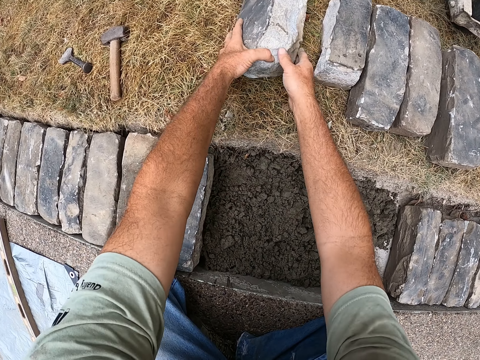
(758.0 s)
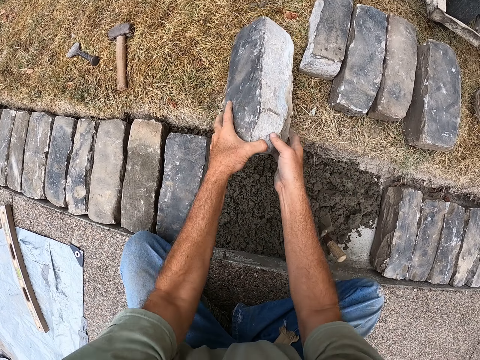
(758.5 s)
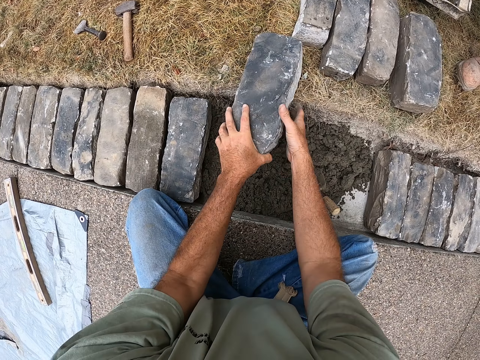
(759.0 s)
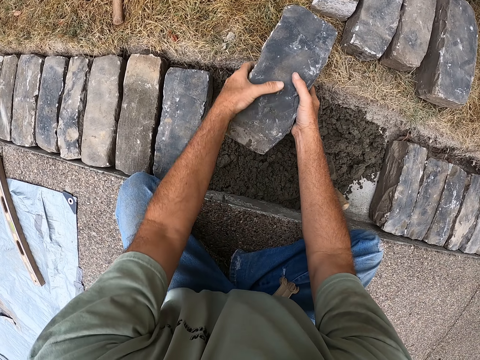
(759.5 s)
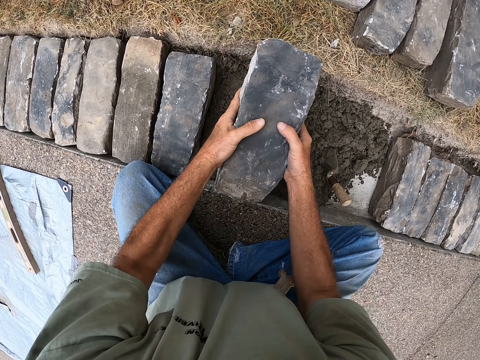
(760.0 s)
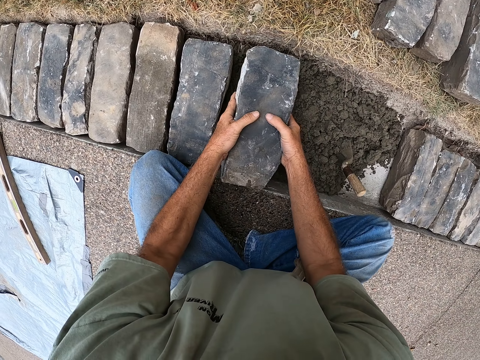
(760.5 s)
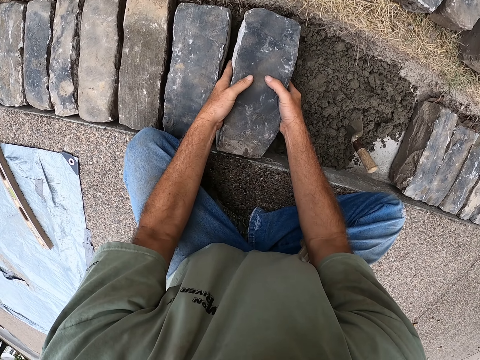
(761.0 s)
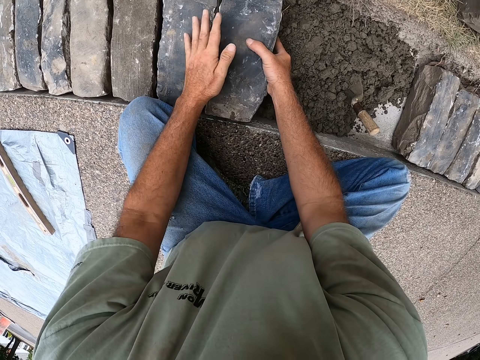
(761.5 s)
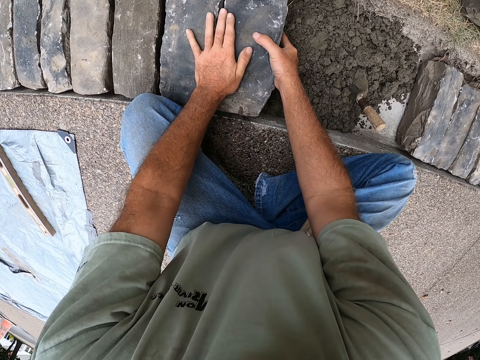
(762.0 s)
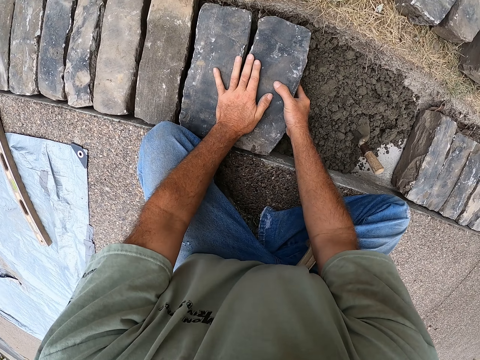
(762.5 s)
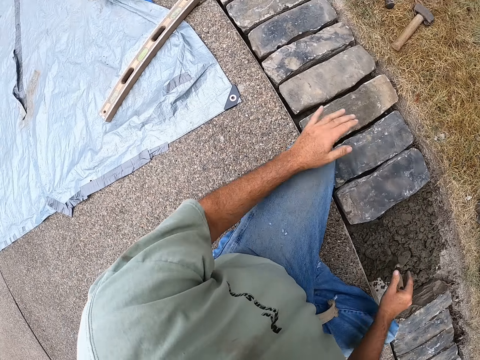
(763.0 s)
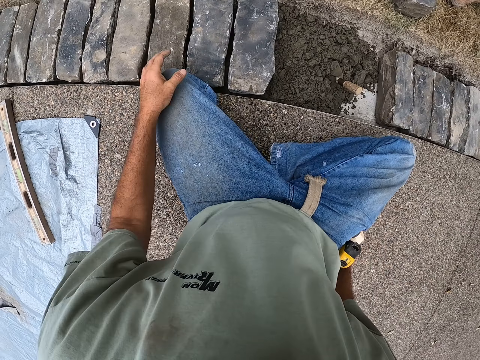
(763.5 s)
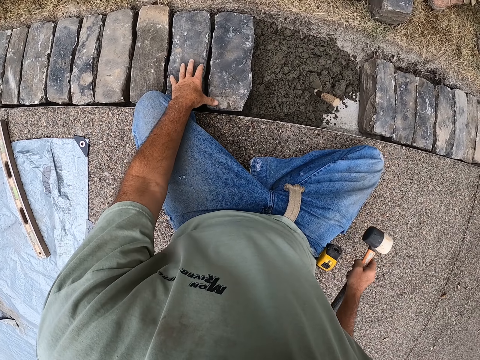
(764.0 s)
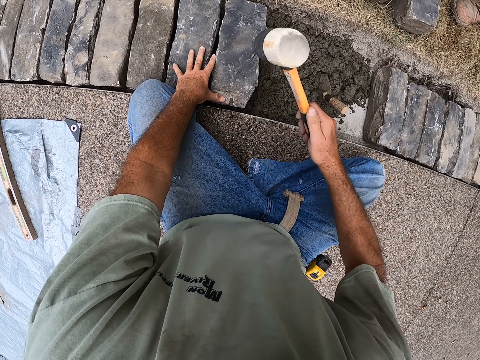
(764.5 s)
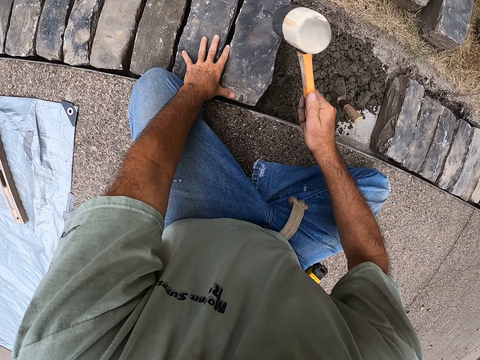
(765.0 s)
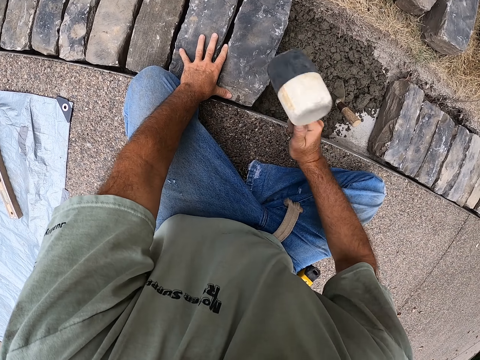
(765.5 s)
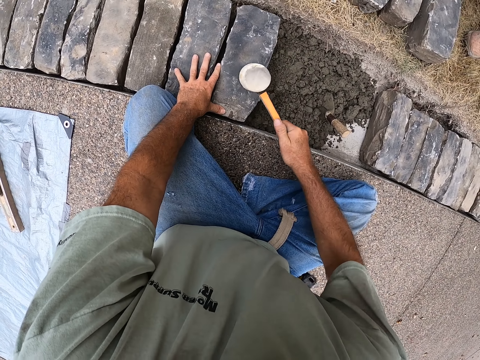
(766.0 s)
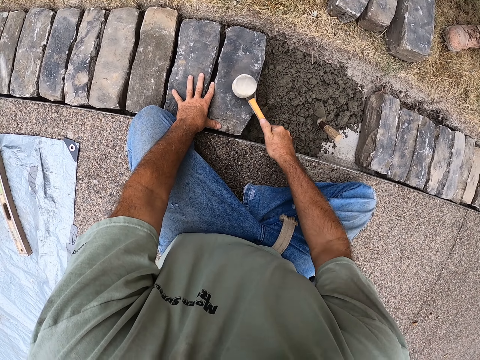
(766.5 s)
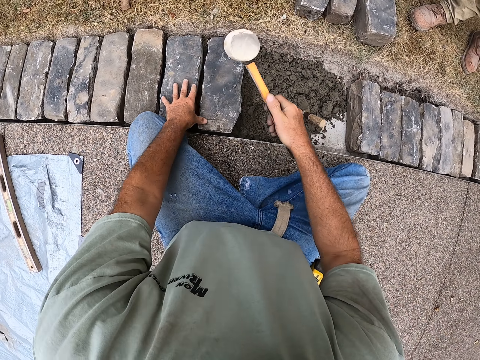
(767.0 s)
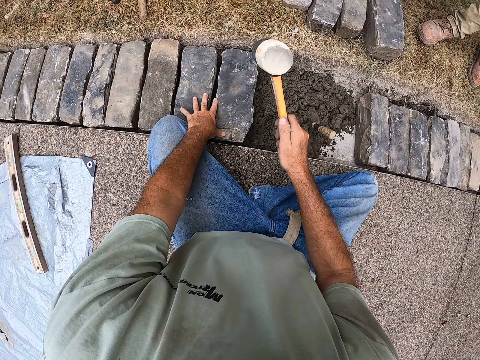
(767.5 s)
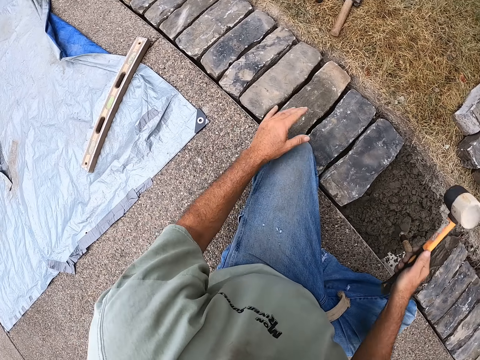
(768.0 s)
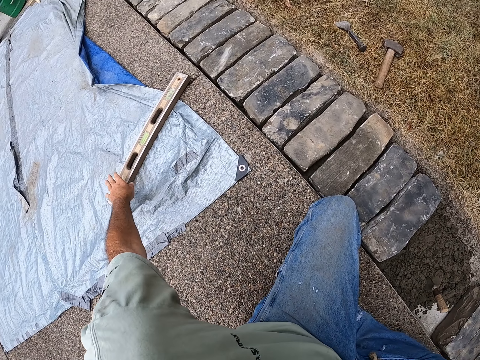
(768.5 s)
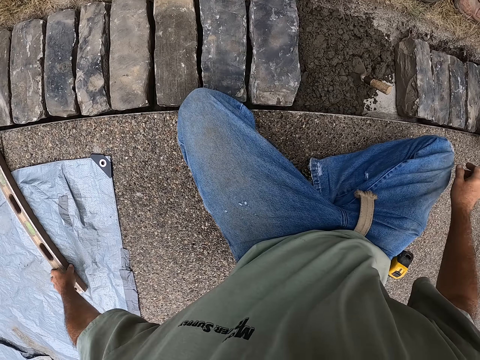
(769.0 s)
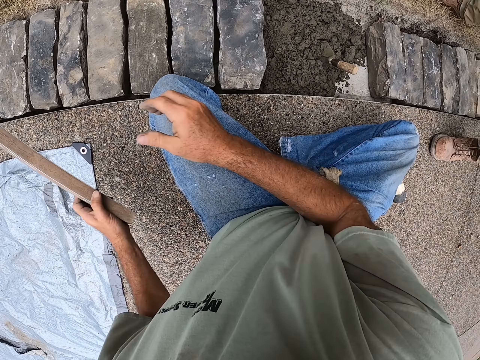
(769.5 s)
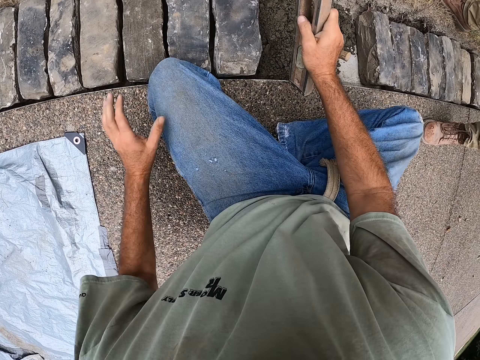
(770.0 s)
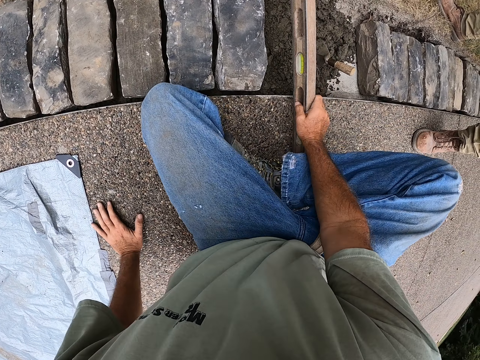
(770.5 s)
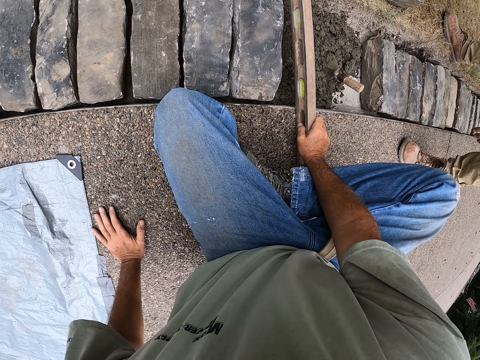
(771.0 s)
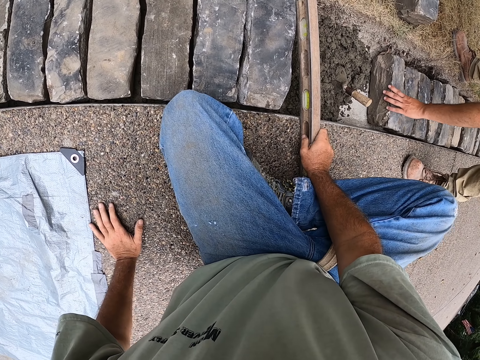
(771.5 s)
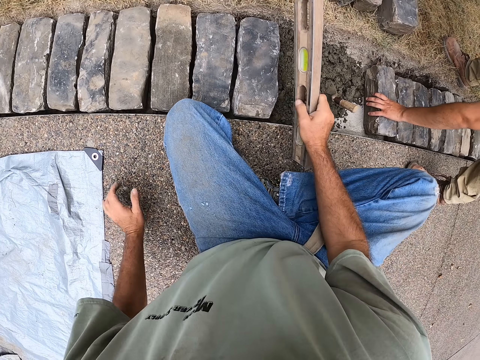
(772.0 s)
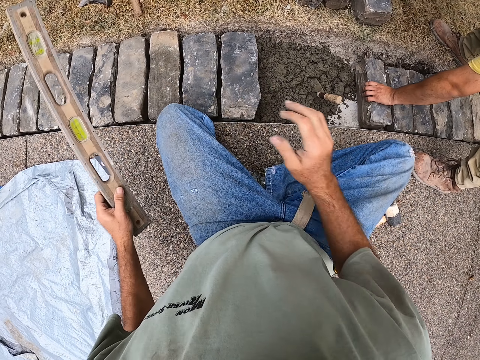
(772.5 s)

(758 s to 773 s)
The camera wearer takes the bricks from the ground. They put the bricks on the hole with sand. They take the mallet from the ground and hit the bricks with the mallet. They put the mallet on the ground. They take a level tool from the ground and measure the bricks with the level tool.

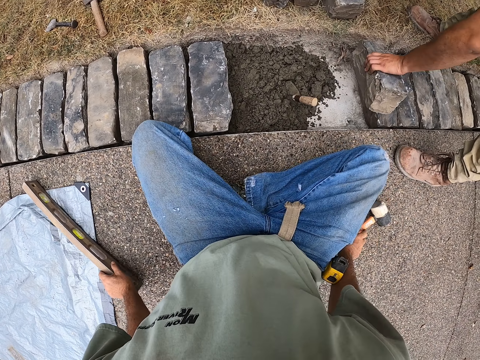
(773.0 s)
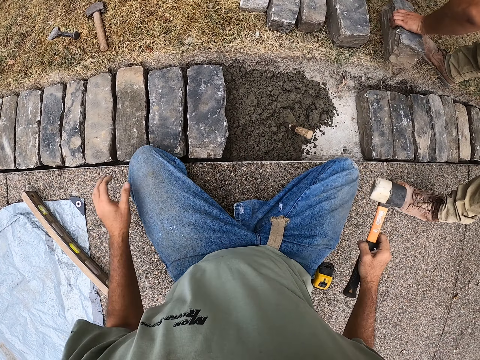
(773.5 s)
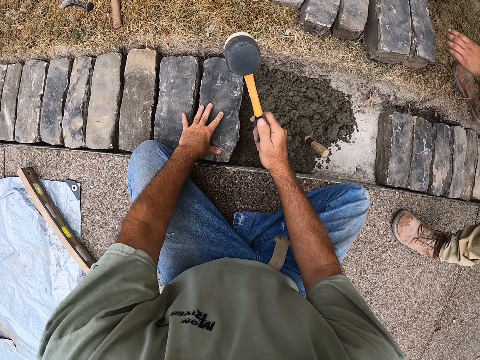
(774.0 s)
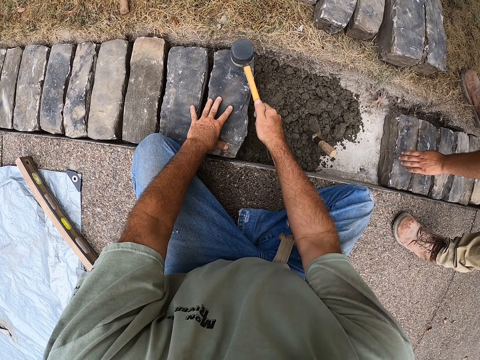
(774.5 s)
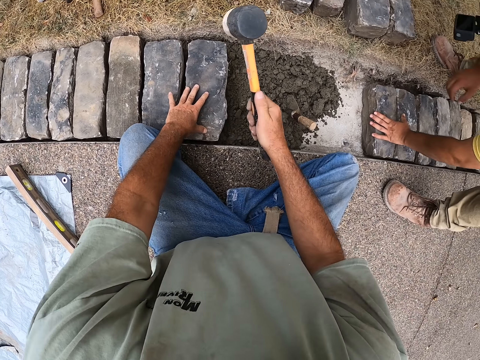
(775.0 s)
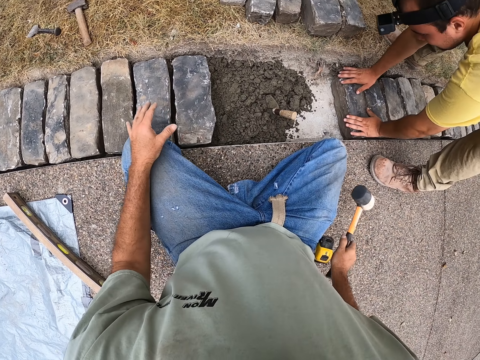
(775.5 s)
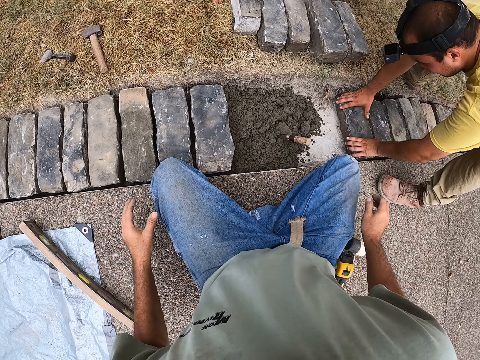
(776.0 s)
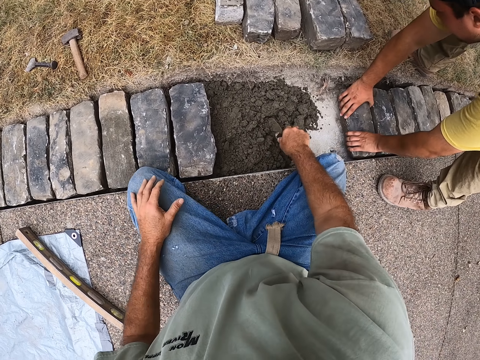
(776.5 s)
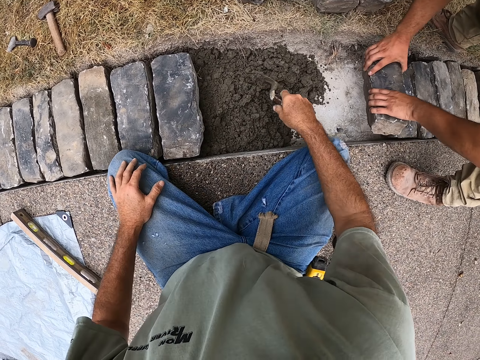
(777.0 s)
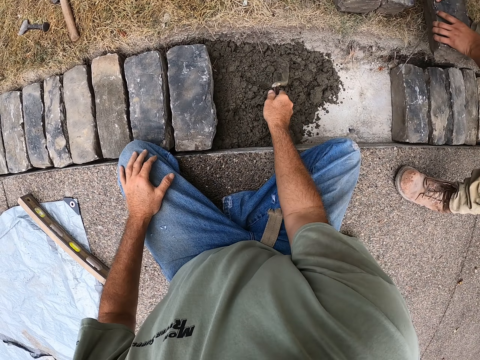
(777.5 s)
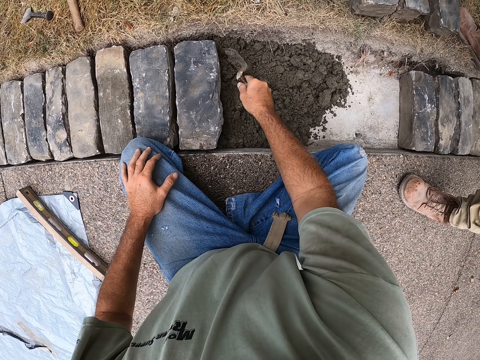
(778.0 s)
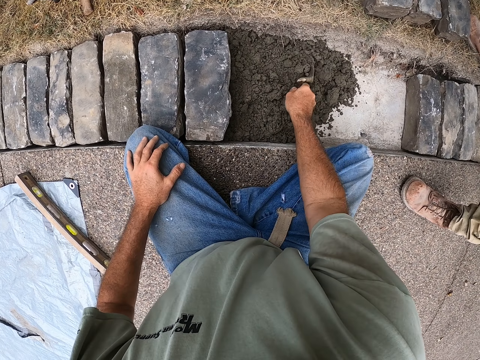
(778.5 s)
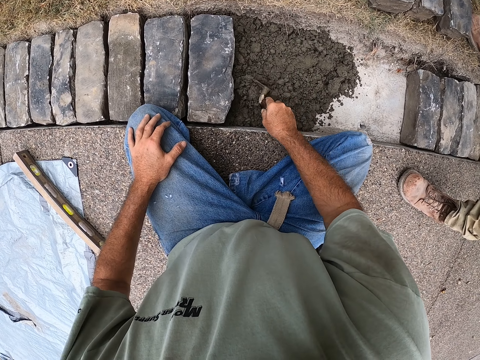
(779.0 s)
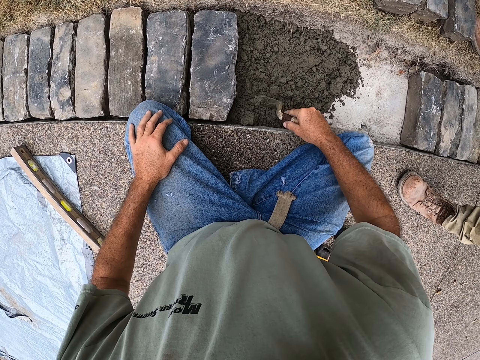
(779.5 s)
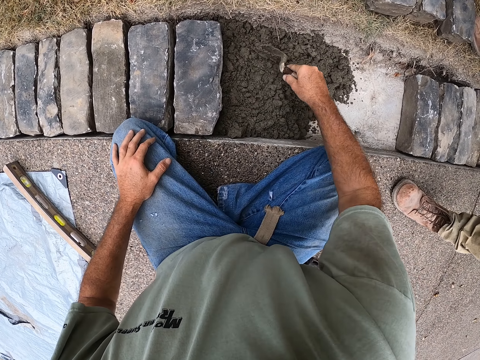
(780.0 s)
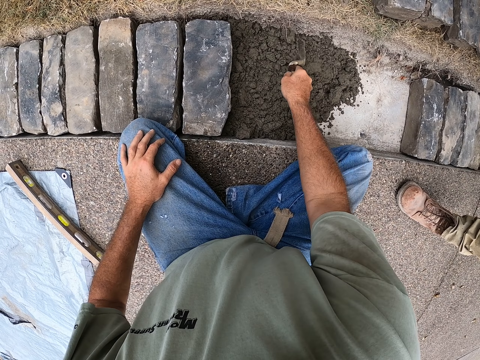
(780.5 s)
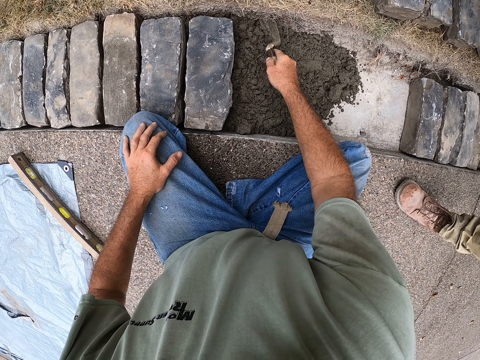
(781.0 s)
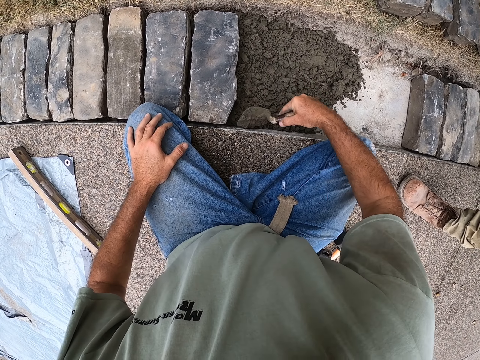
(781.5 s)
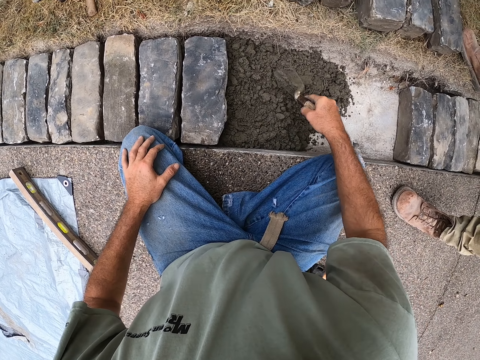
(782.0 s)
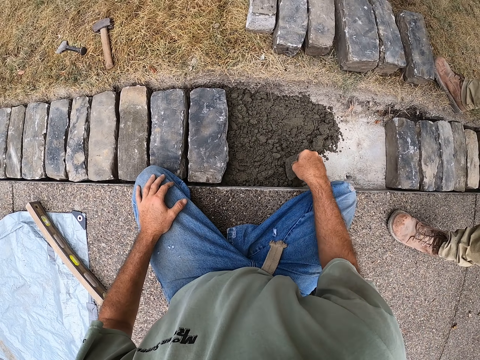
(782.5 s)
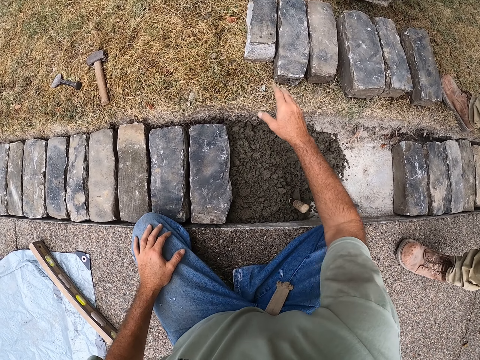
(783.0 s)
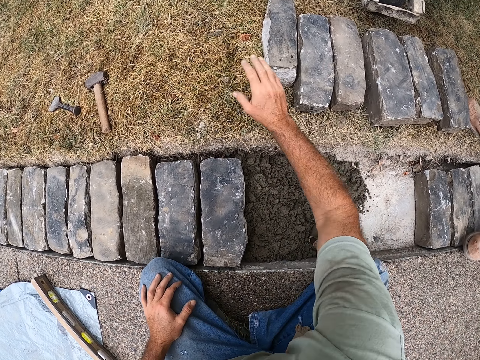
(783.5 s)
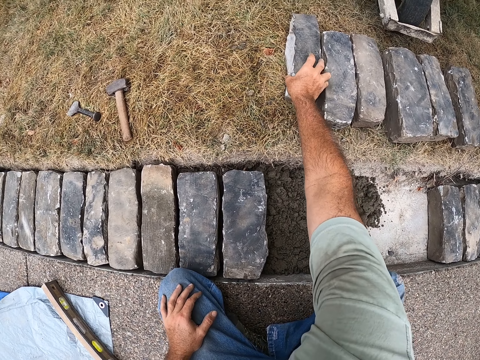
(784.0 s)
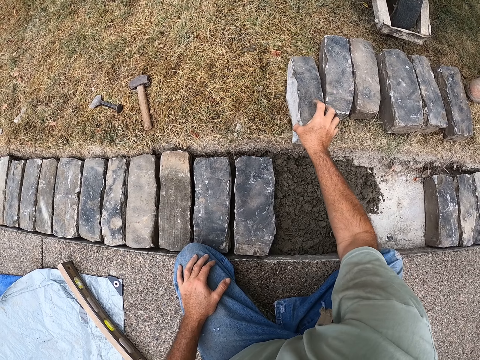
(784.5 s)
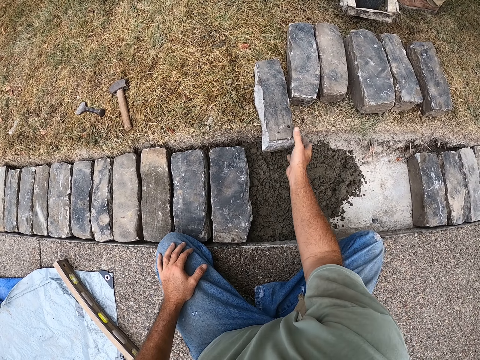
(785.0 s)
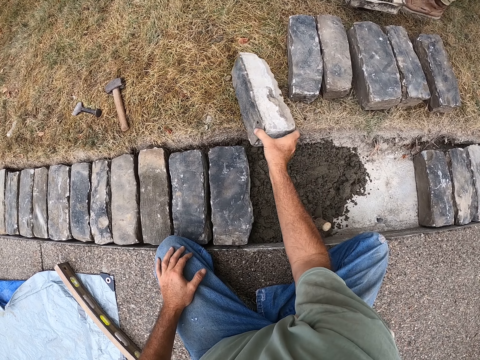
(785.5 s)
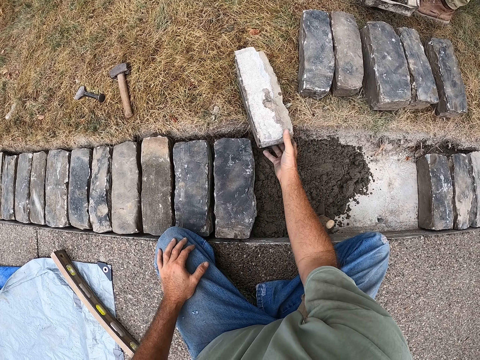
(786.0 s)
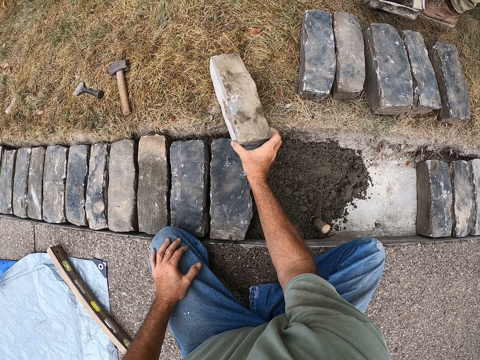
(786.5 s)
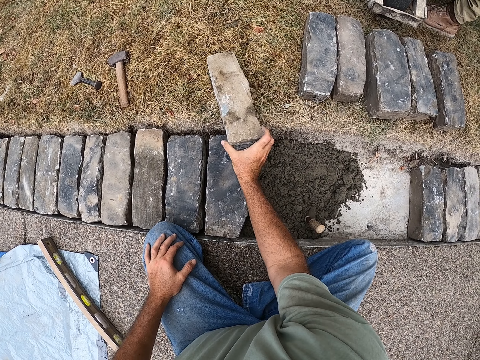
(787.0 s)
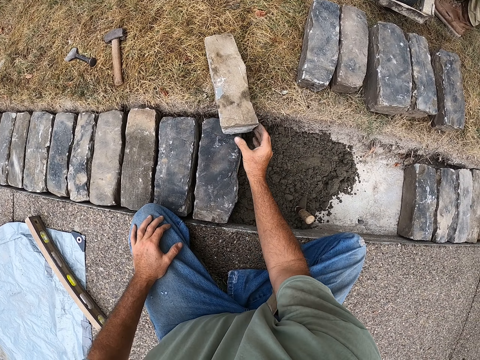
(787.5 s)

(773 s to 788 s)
The camera wearer puts the level tool on the ground. They hit the bricks with the mallet. They put the mallet on the ground. They take the brick trowel from the sand and spread the sand with the brick trowel. They take the brick from the ground.
